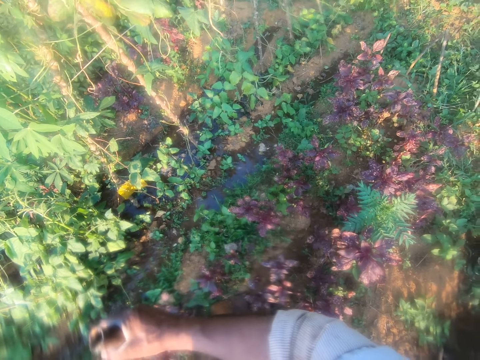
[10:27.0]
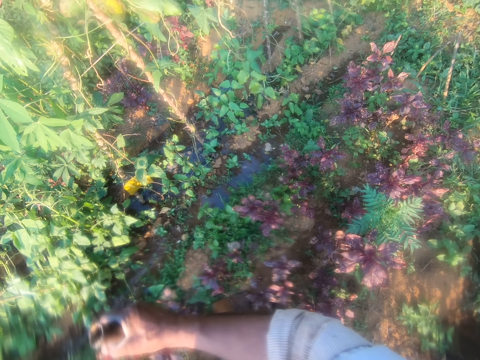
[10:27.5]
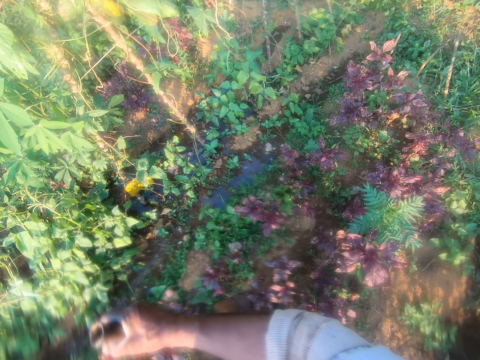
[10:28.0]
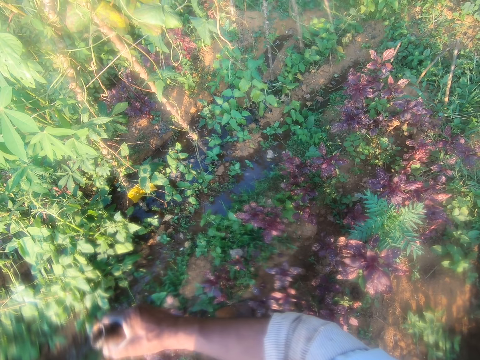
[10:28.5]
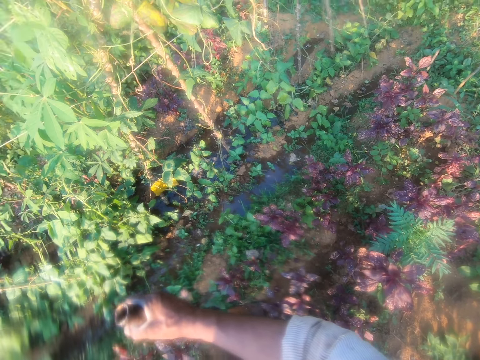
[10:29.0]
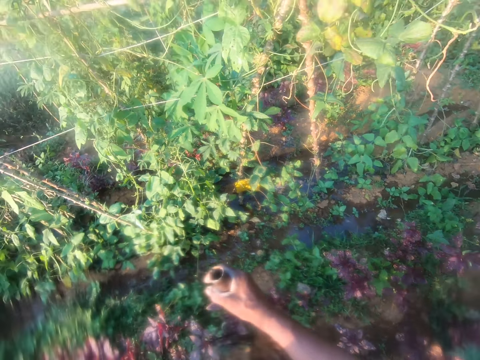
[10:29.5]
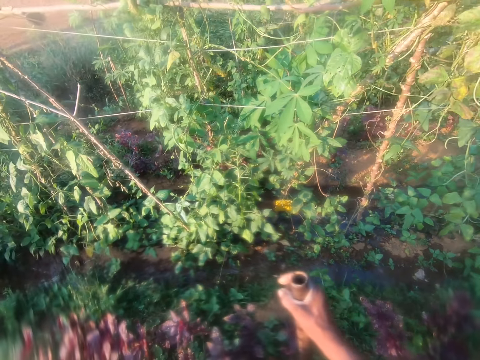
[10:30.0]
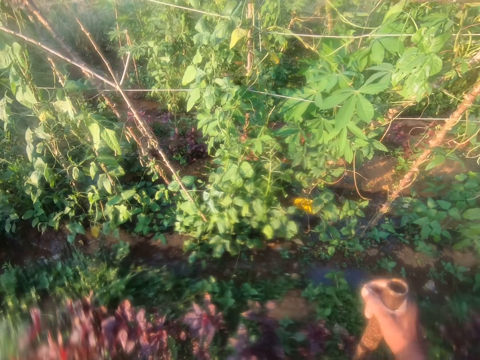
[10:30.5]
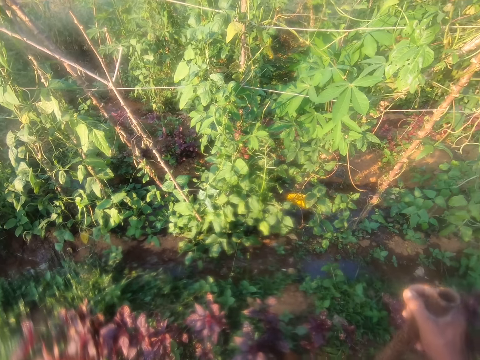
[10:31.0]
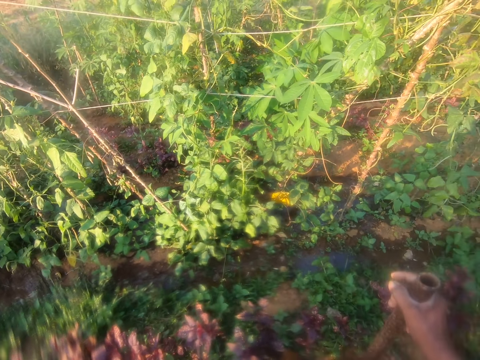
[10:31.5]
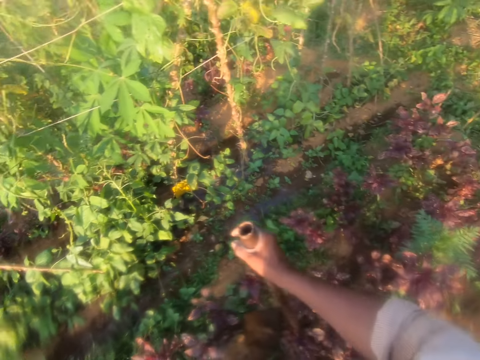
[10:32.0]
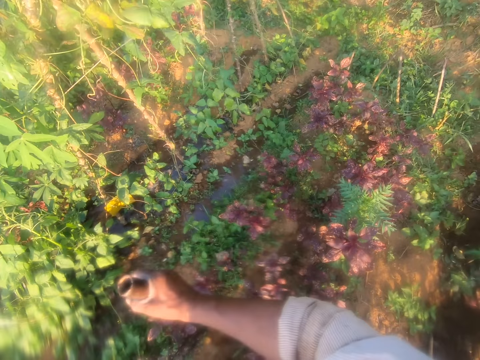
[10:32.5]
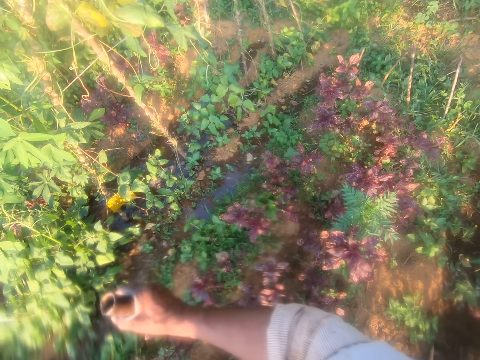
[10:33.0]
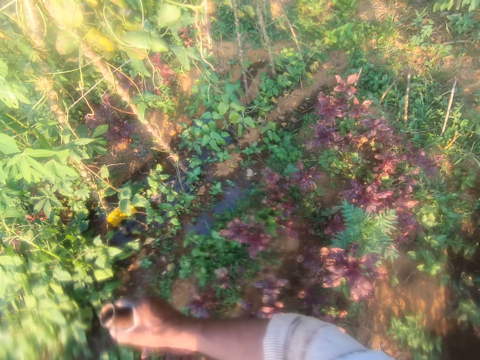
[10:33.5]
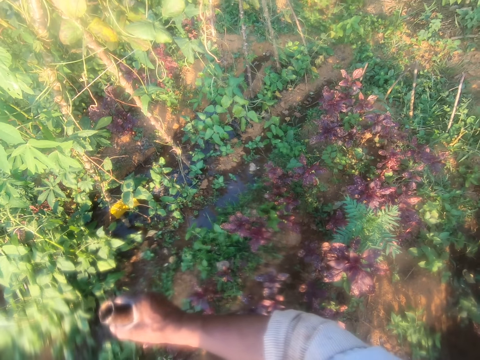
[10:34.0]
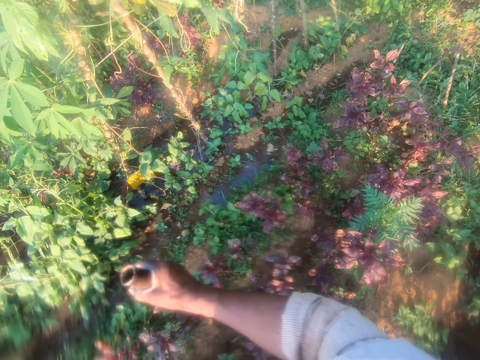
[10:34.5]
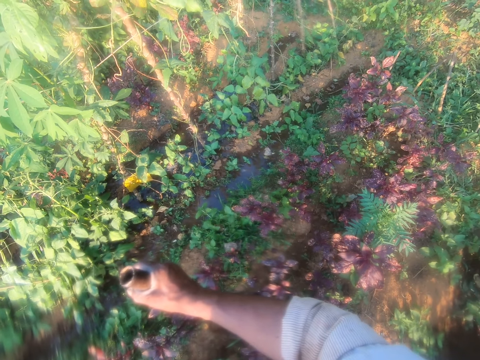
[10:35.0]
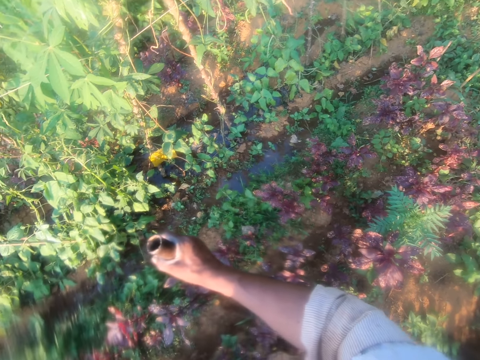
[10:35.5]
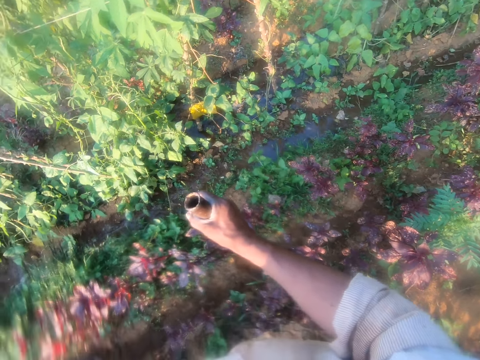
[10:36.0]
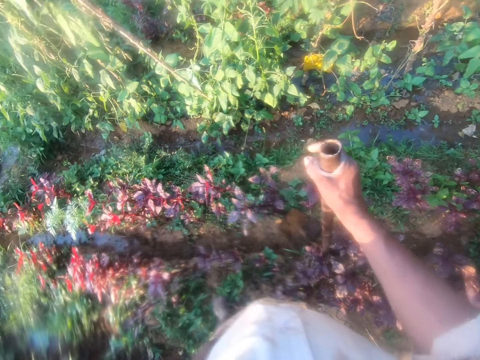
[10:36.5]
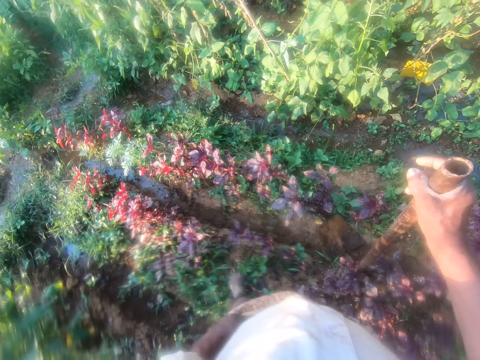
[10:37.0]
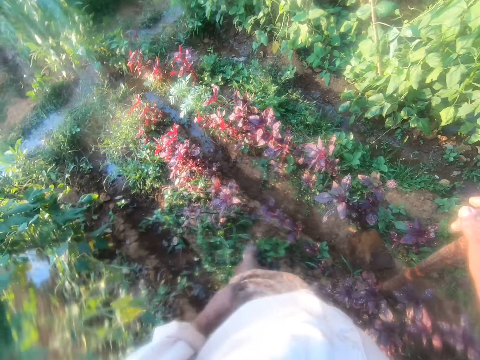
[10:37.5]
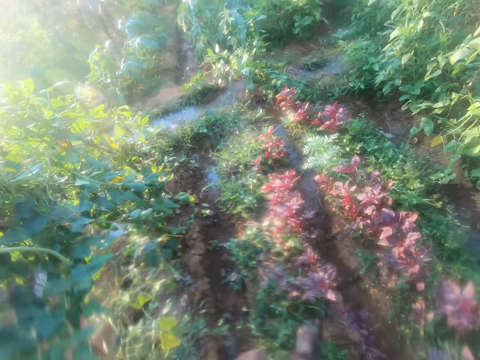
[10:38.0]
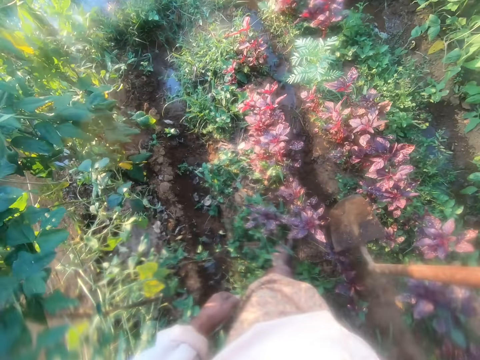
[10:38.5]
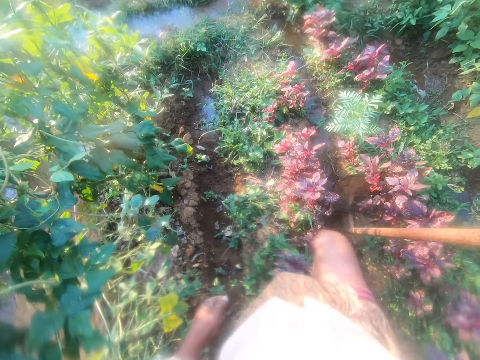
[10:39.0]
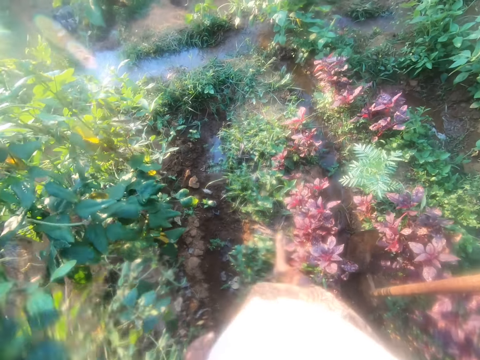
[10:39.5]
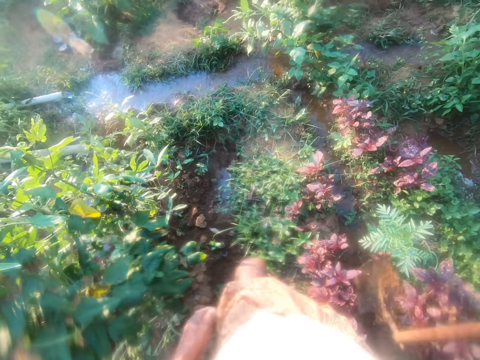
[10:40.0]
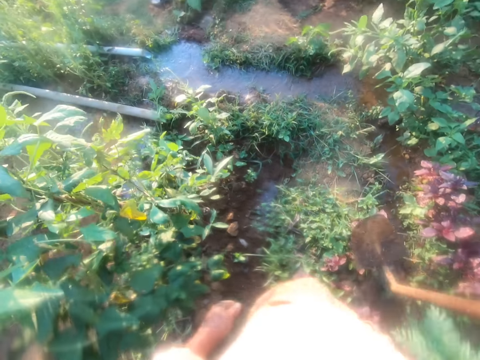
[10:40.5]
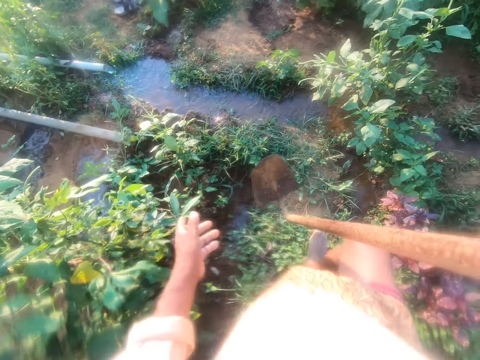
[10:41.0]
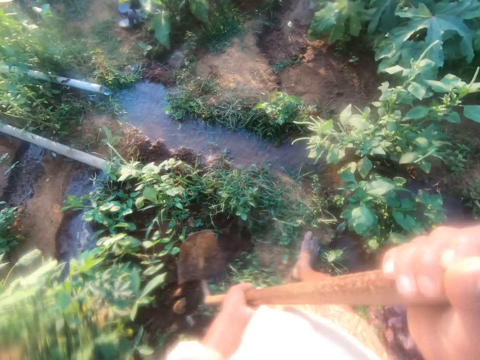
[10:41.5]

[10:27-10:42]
The camera wearer walks around the farm.

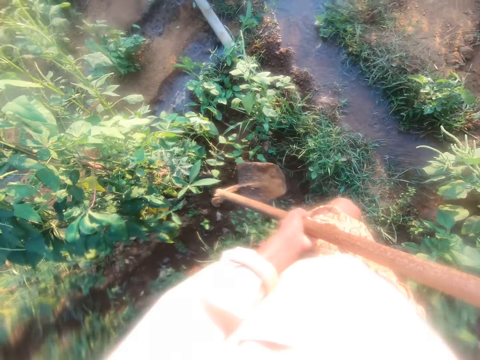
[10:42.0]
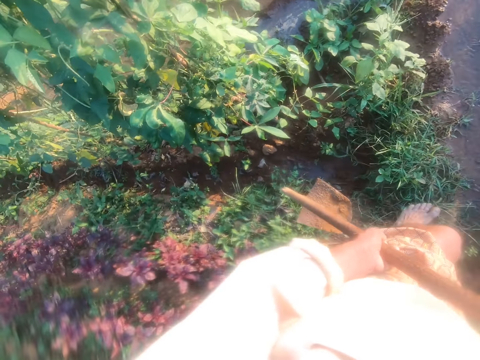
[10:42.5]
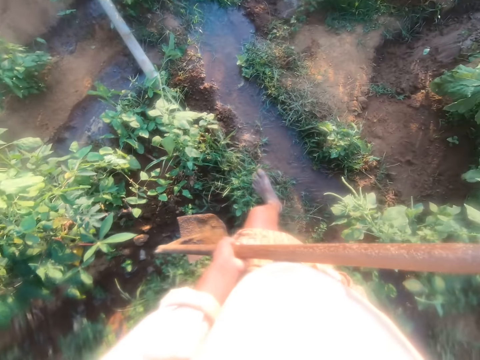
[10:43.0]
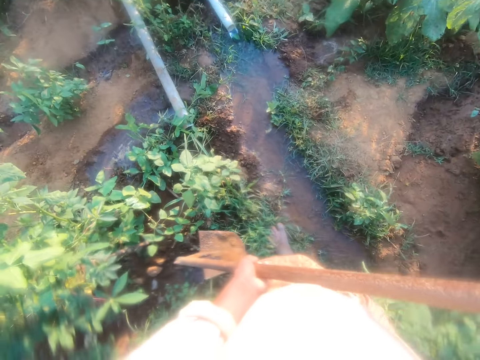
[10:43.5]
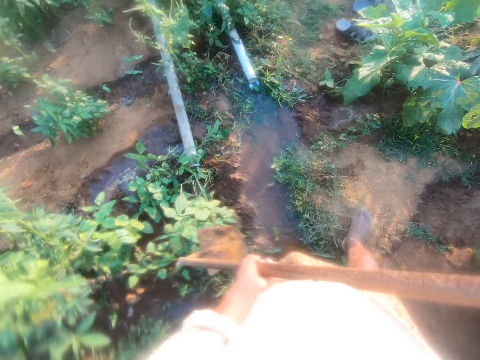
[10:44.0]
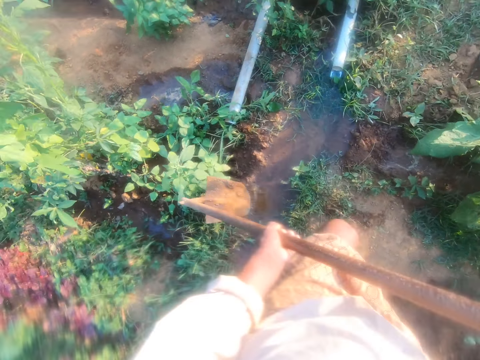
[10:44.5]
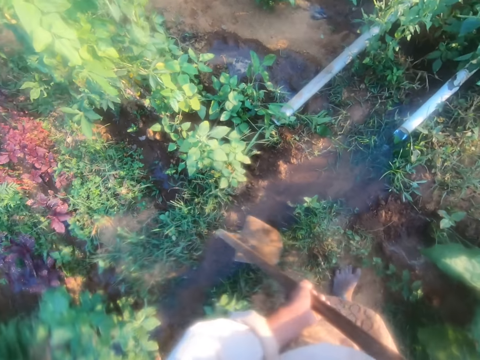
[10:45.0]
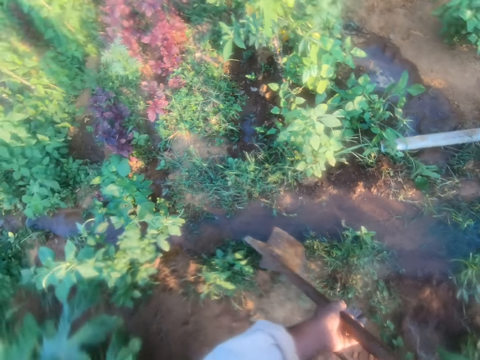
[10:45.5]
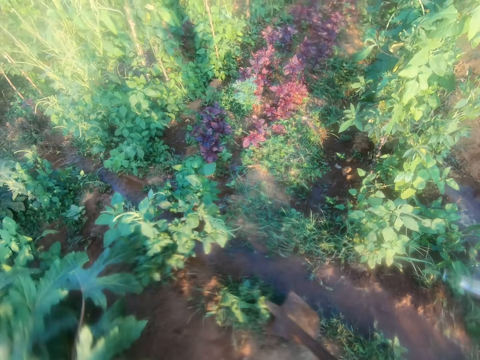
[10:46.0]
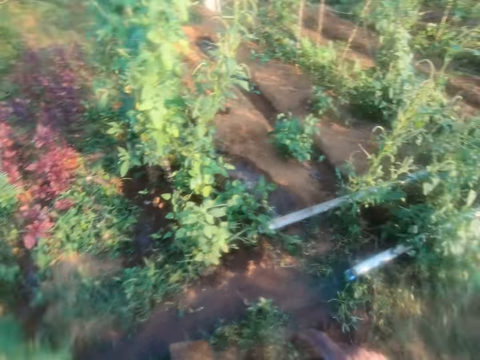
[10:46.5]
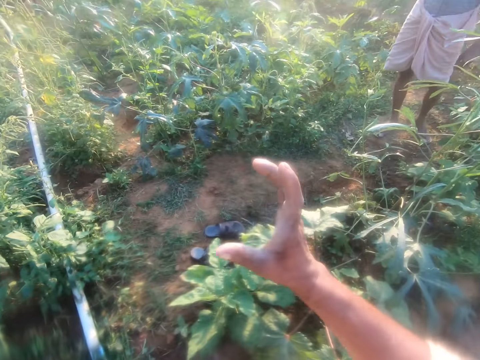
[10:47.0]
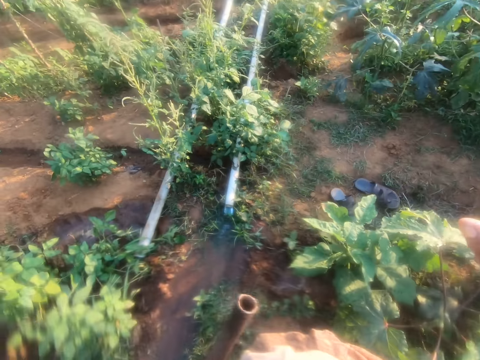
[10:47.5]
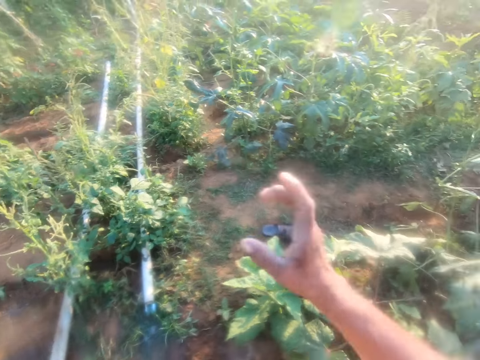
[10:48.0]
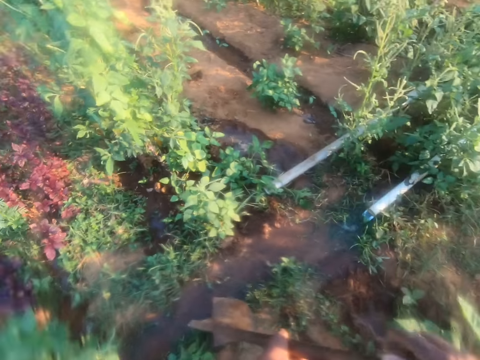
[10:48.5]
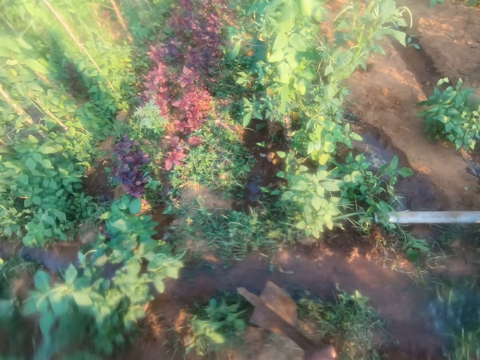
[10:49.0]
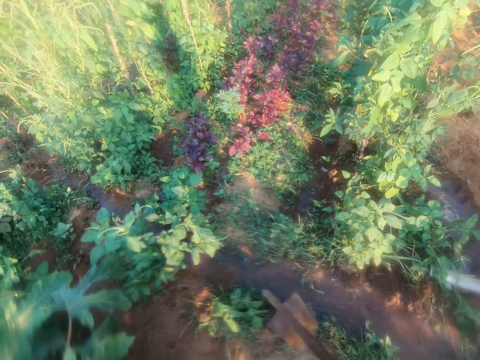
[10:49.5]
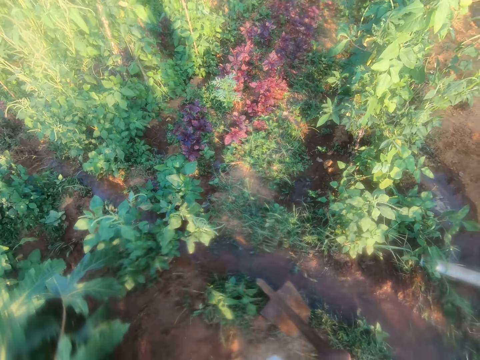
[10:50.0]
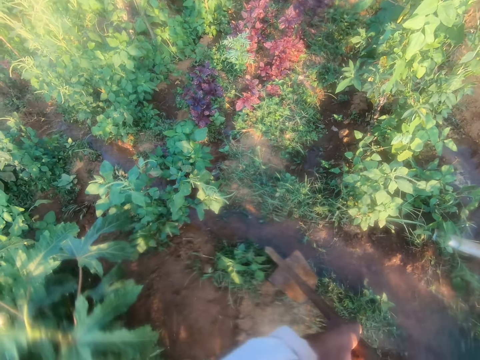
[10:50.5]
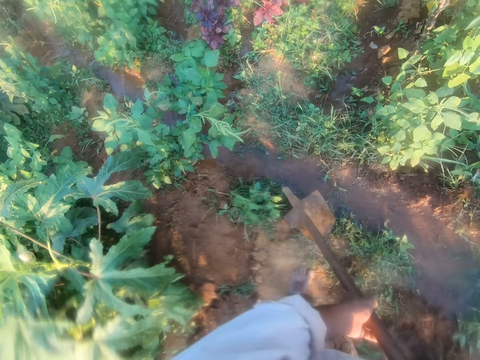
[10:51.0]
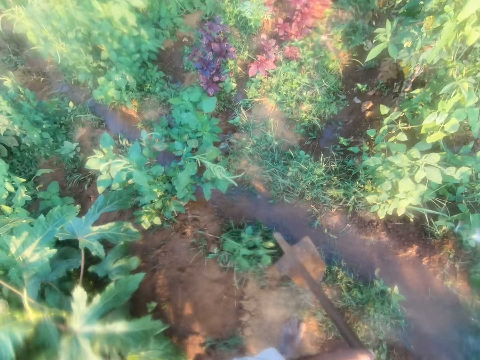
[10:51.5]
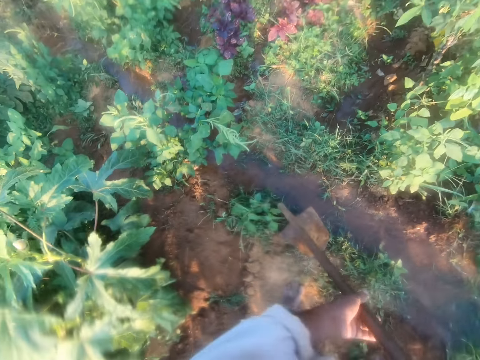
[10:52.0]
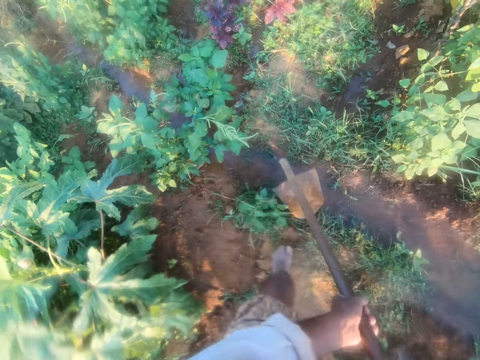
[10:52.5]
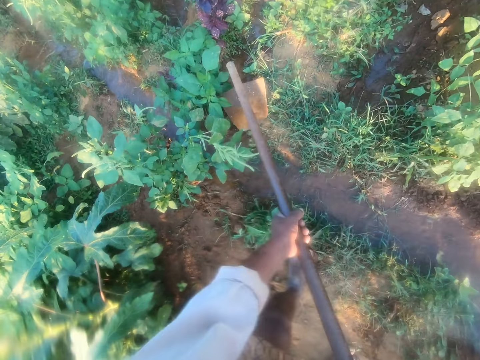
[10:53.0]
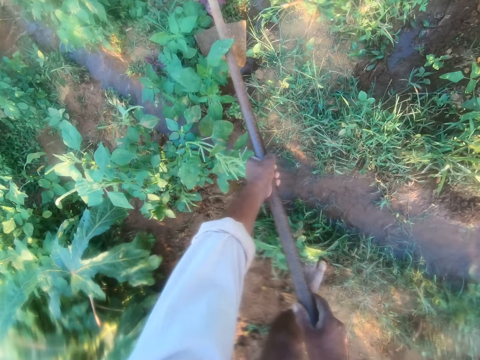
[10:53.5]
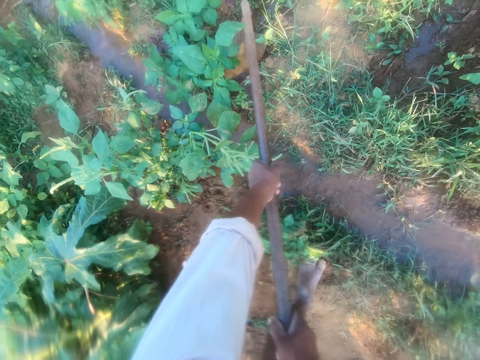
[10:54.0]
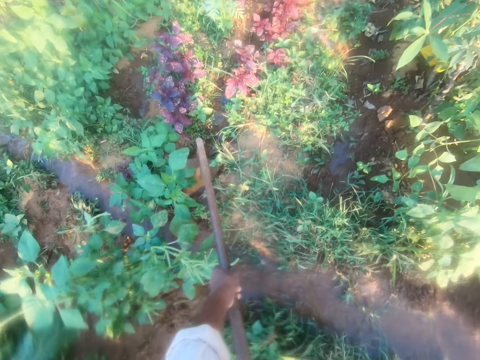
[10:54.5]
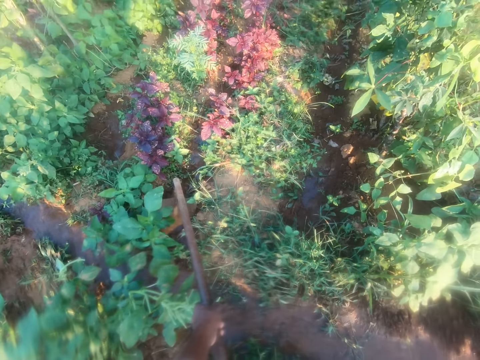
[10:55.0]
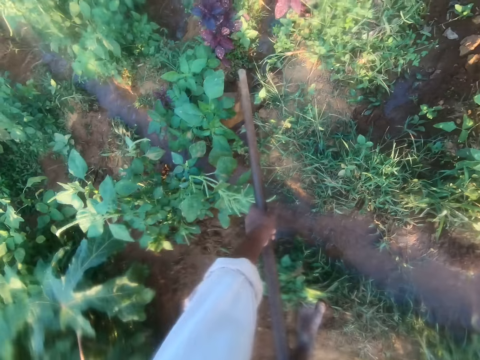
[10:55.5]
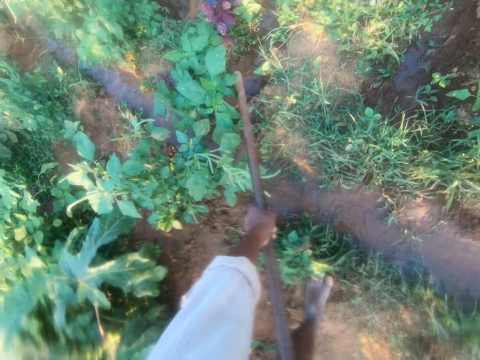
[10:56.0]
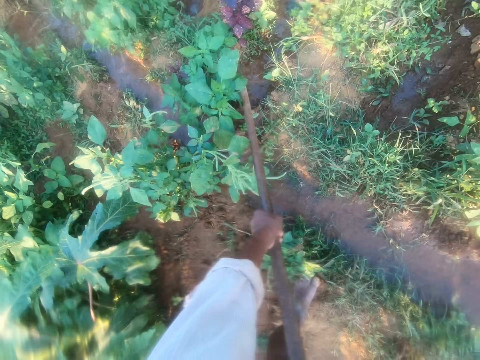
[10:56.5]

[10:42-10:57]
The camera wearer looks around and walks on the ground. They stare around the farm and make gestures to a man. They stare around the farm. They unblock the way for water to pass. They scoop soil with the hoe.
